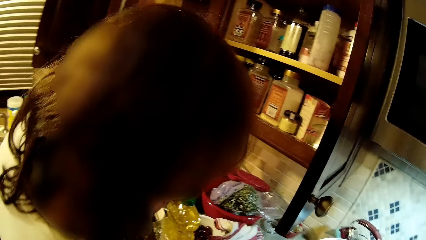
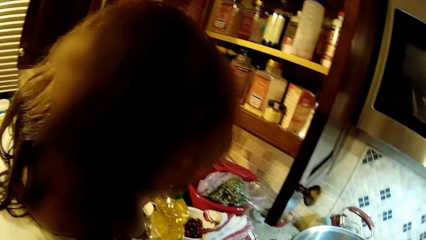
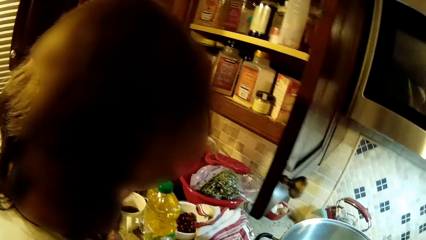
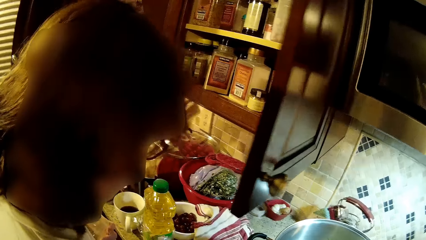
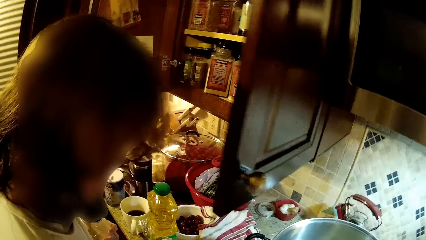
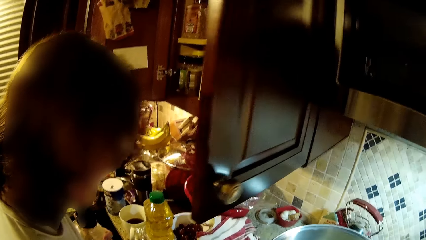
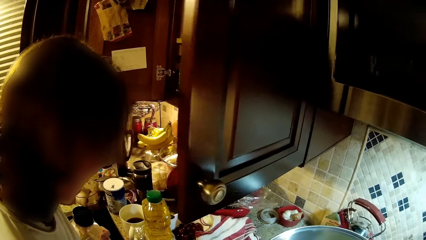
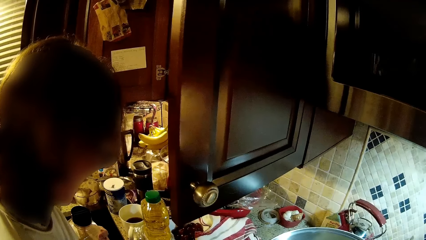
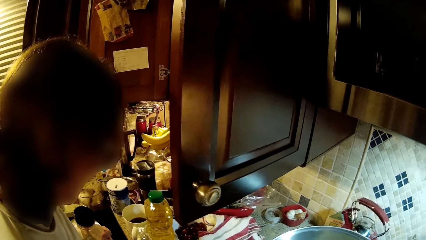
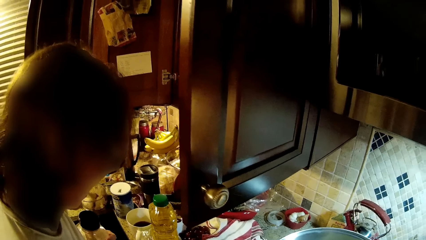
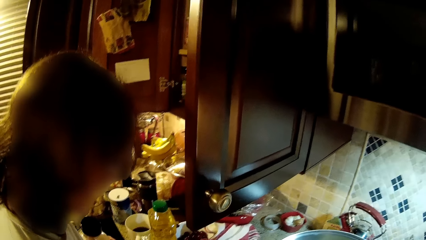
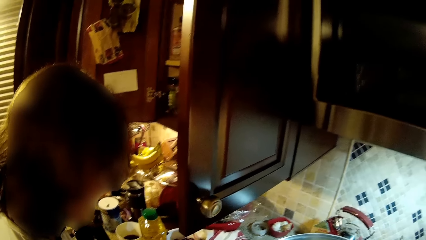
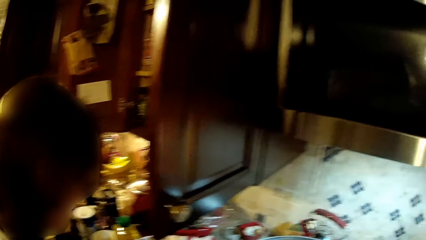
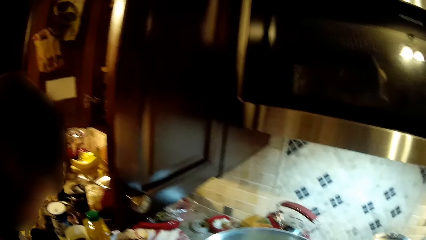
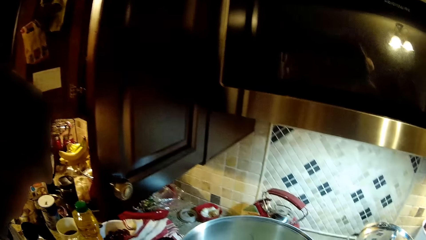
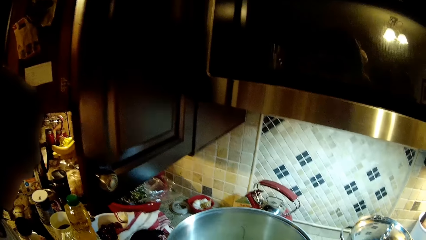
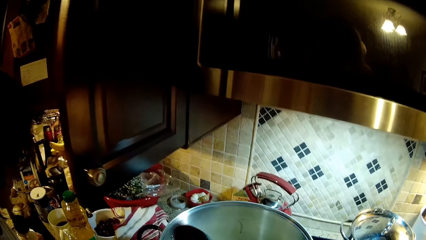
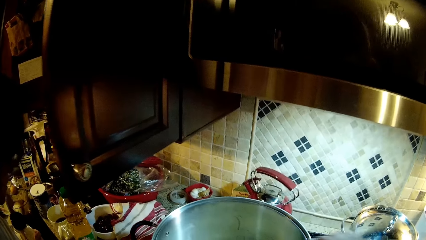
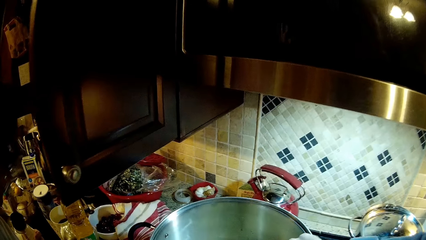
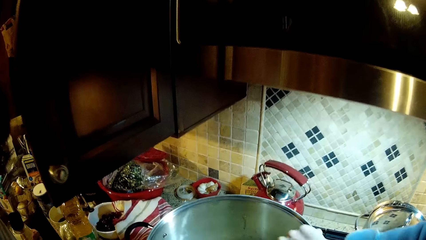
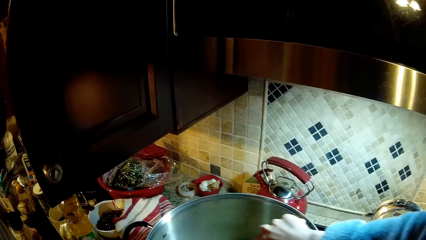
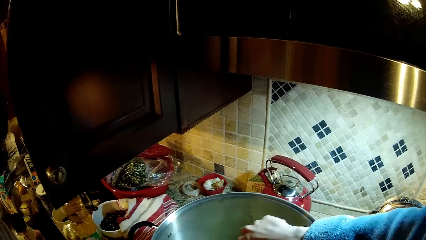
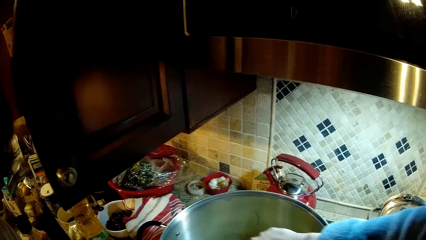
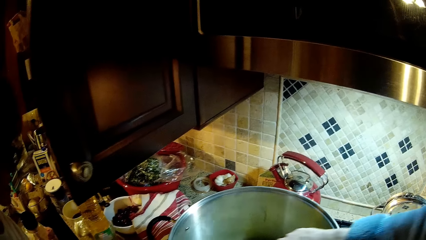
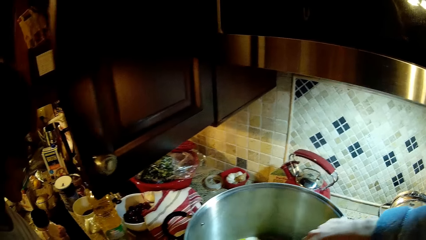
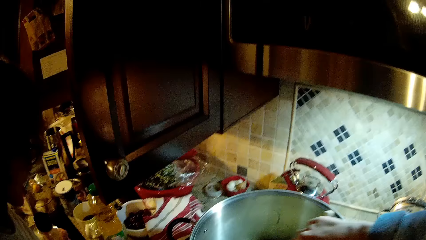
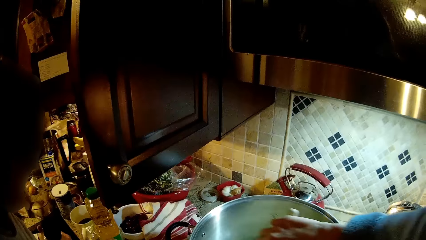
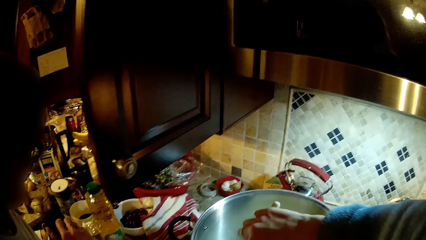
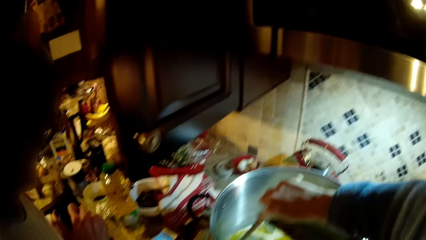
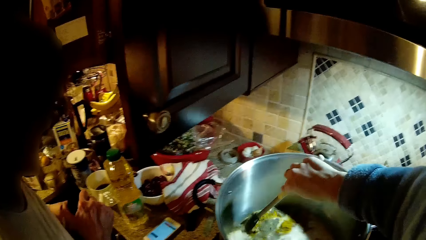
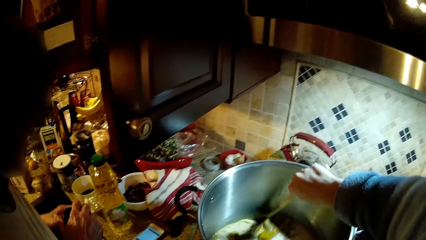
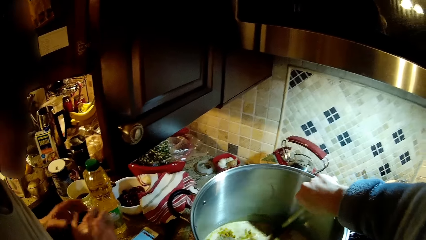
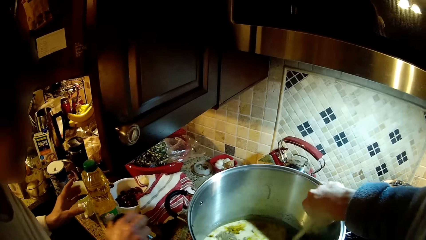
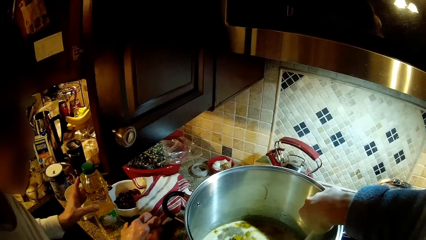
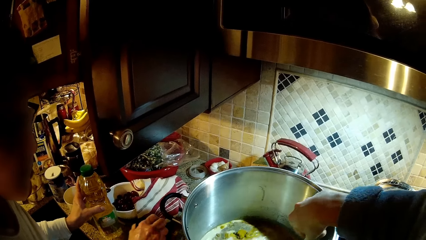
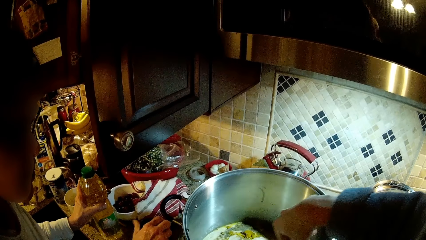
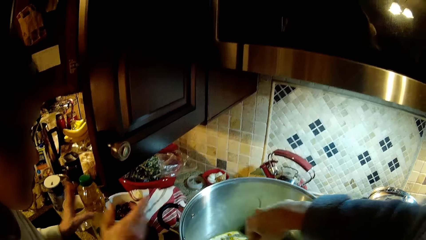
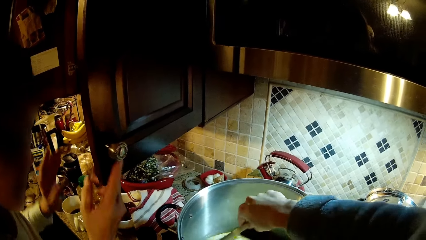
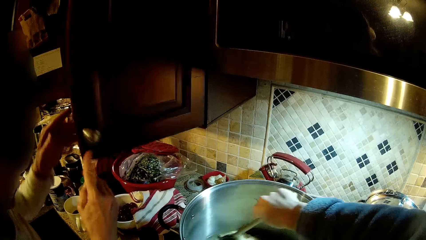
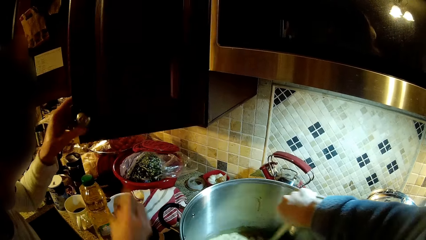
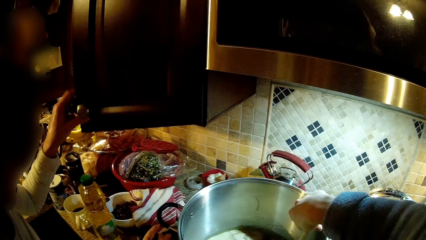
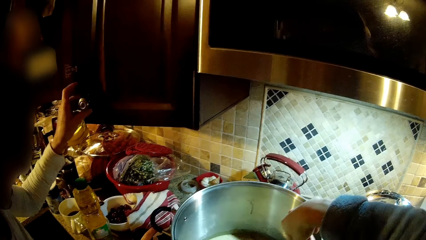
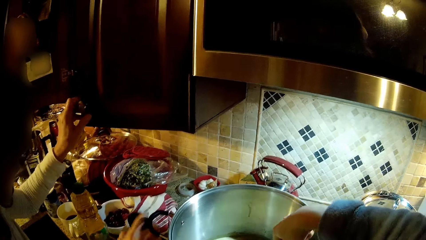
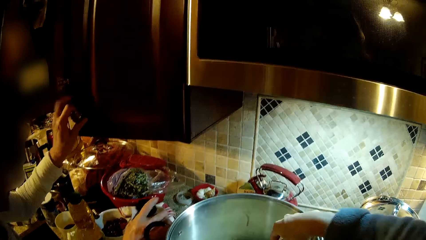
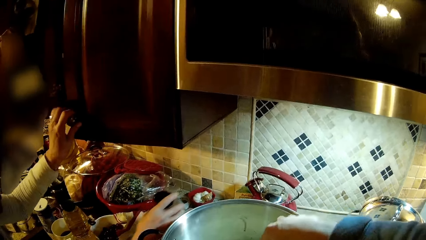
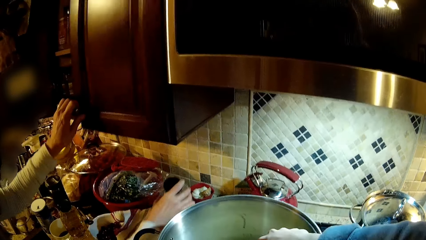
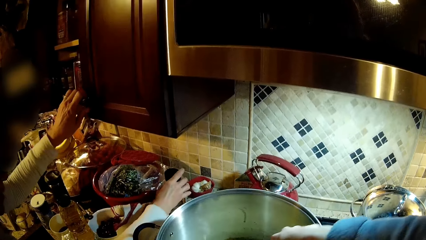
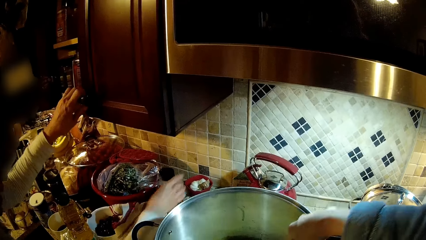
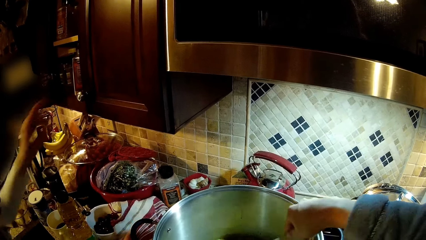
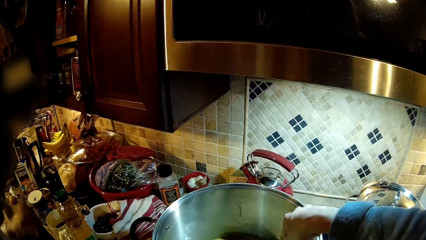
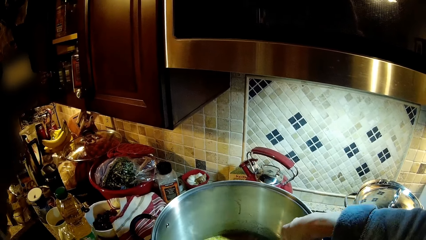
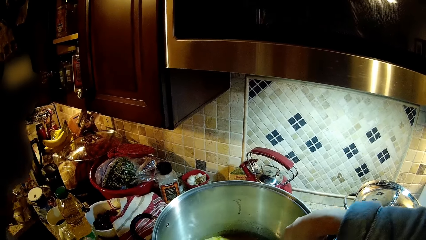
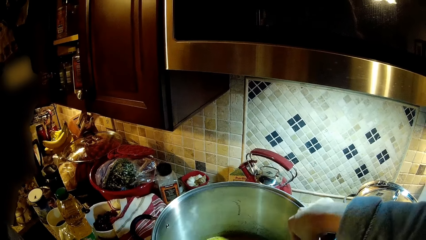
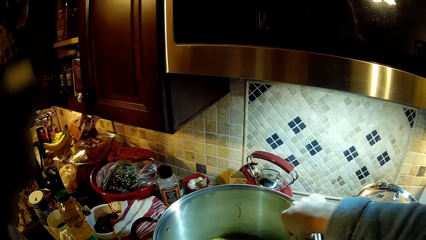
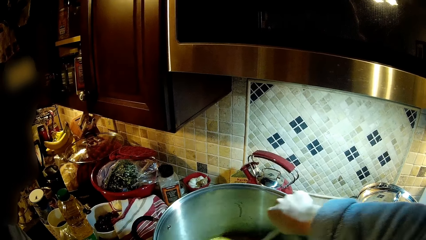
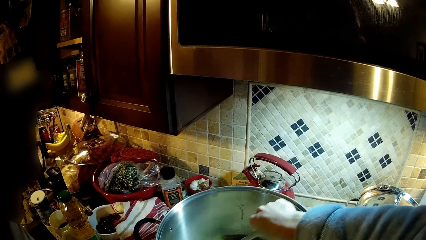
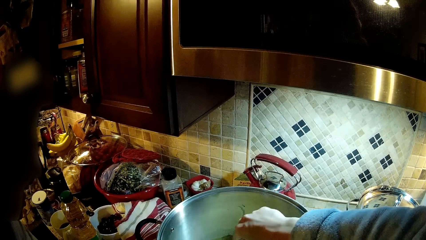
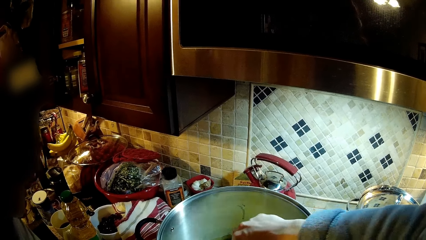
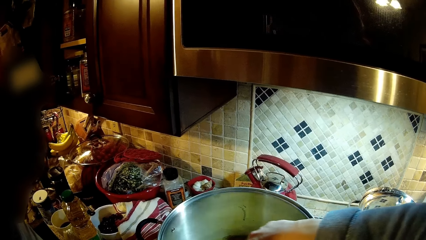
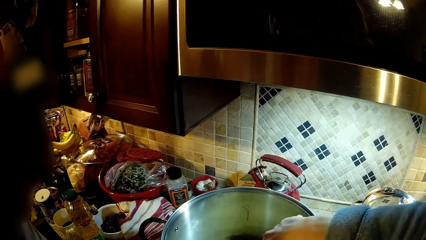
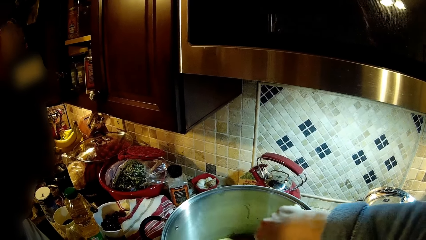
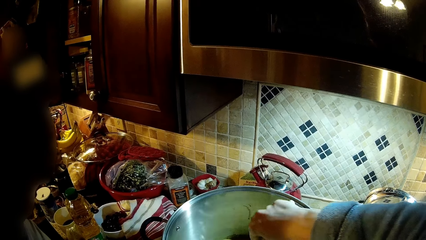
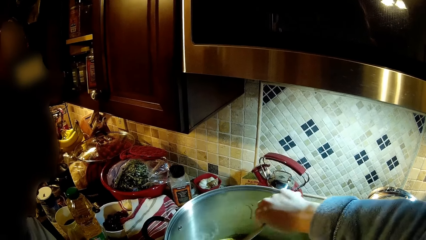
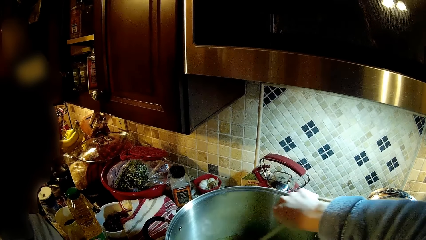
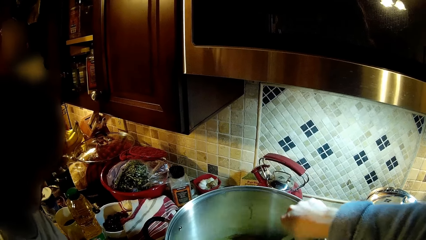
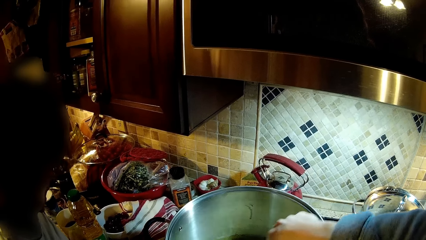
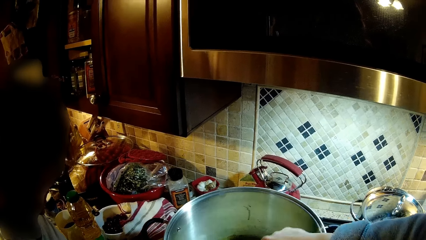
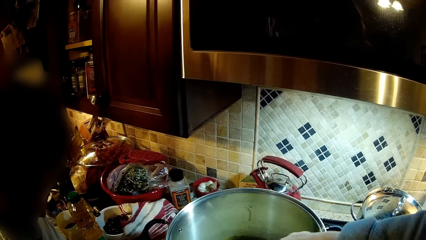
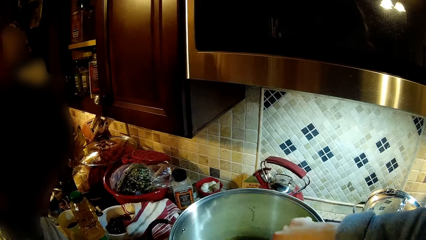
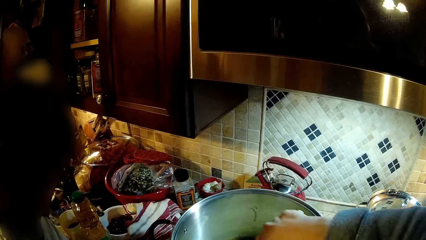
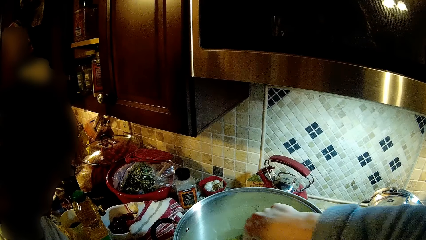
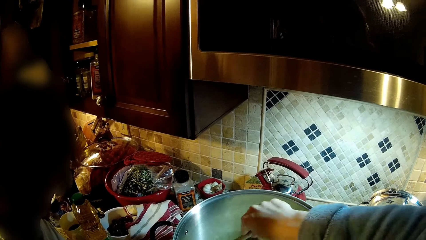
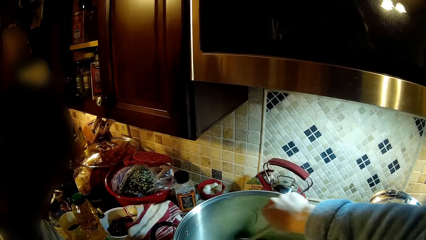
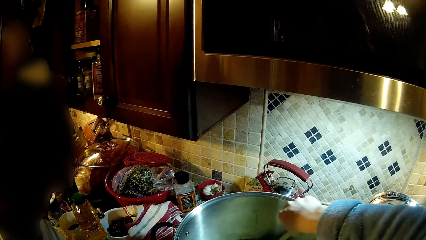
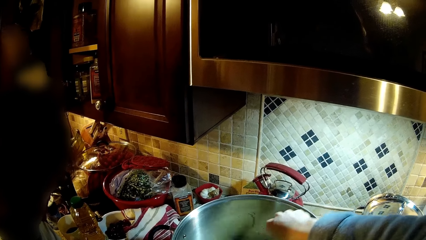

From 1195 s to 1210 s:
The camera wearer stirs the liquid in the cooking pot. A woman closes the cabinet. The woman drops a jar of something and puts the container on the counter. The camera wearer stirs something.
